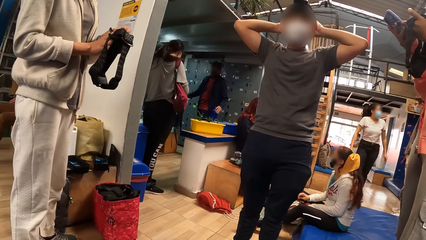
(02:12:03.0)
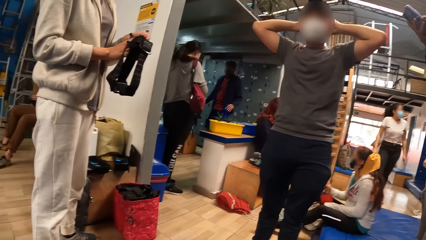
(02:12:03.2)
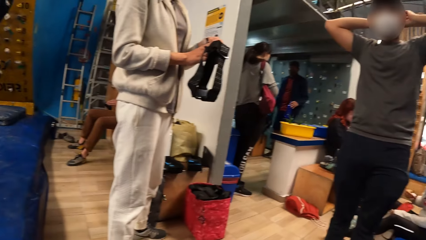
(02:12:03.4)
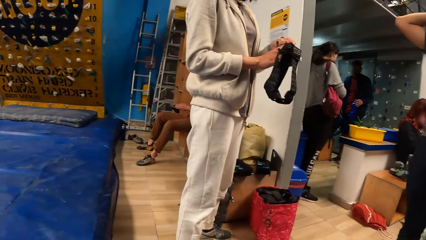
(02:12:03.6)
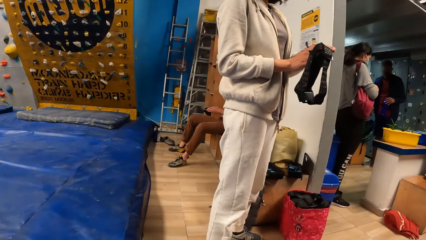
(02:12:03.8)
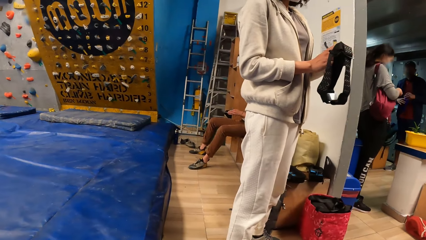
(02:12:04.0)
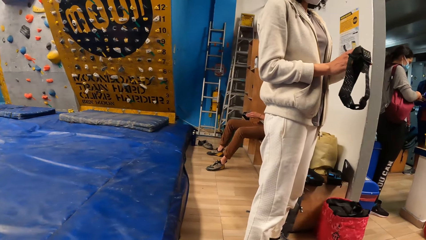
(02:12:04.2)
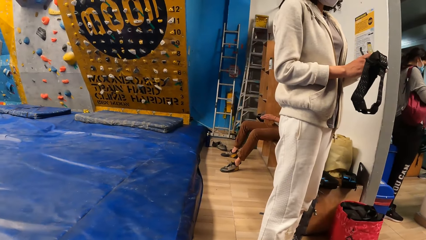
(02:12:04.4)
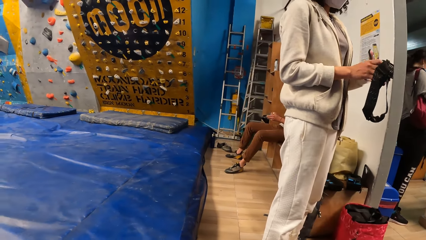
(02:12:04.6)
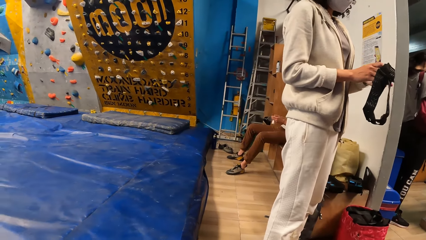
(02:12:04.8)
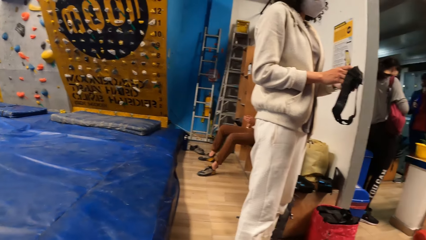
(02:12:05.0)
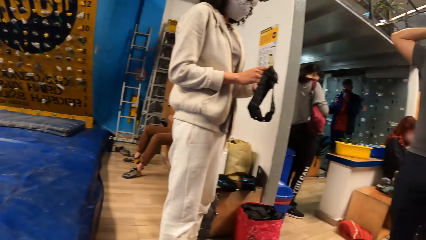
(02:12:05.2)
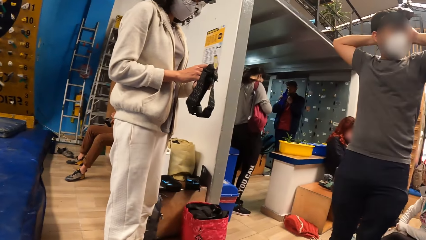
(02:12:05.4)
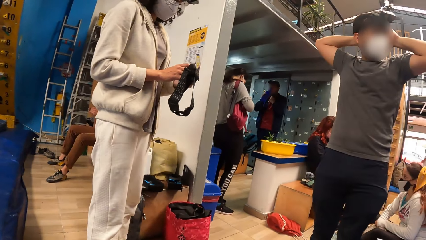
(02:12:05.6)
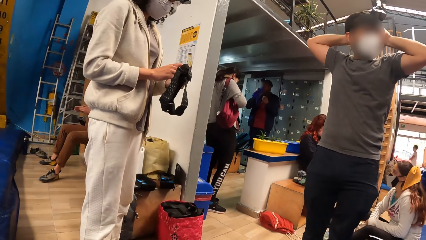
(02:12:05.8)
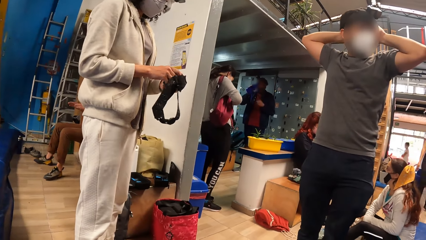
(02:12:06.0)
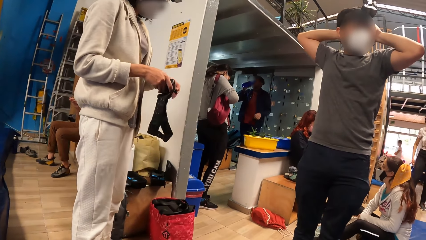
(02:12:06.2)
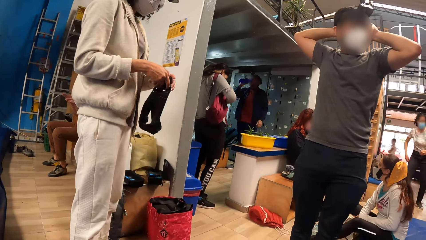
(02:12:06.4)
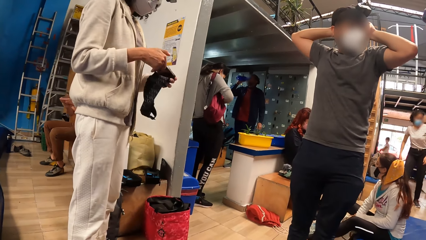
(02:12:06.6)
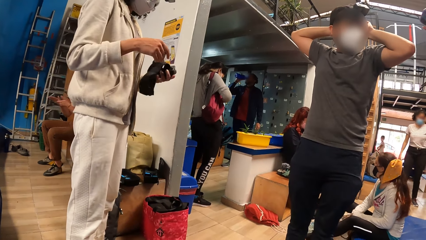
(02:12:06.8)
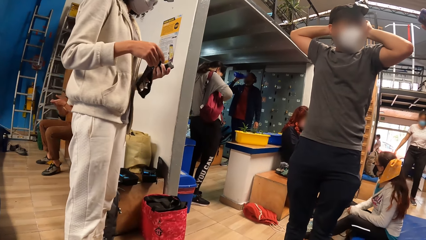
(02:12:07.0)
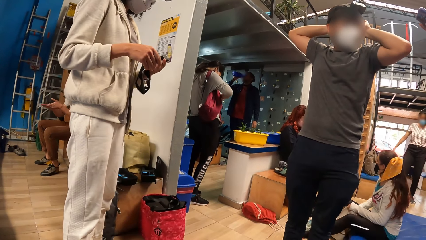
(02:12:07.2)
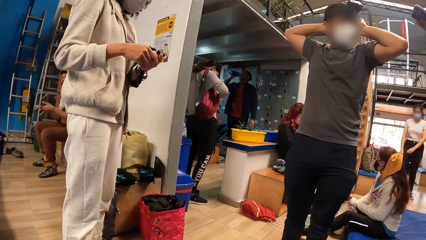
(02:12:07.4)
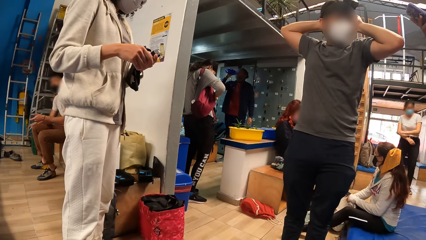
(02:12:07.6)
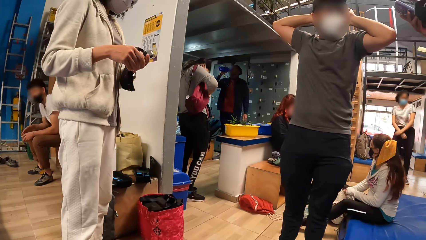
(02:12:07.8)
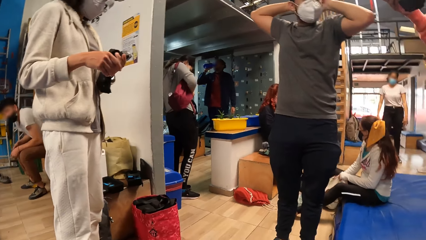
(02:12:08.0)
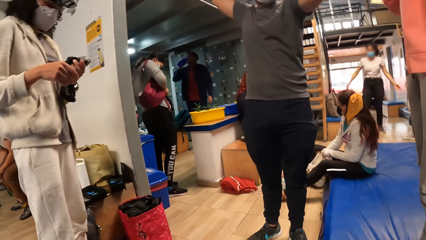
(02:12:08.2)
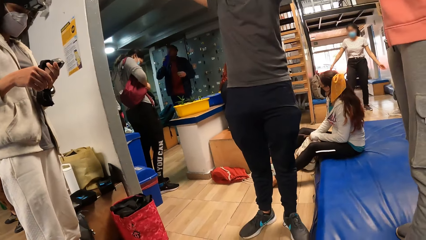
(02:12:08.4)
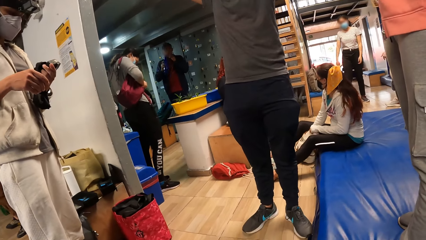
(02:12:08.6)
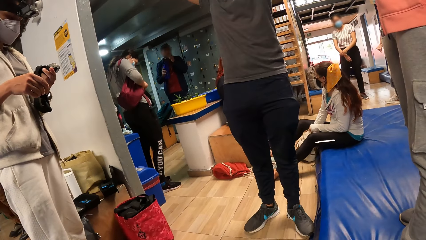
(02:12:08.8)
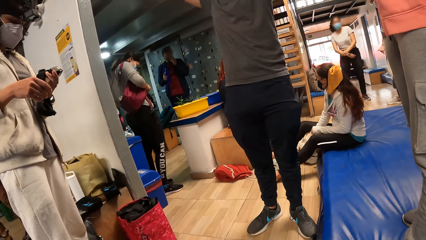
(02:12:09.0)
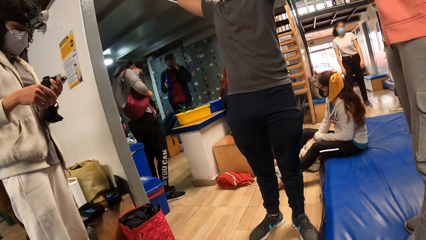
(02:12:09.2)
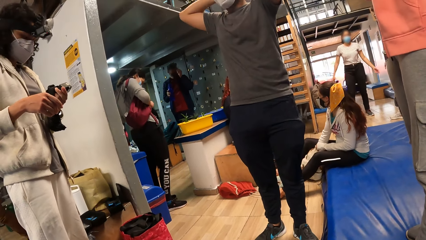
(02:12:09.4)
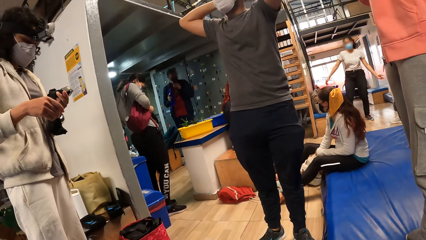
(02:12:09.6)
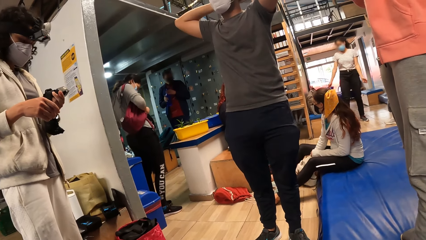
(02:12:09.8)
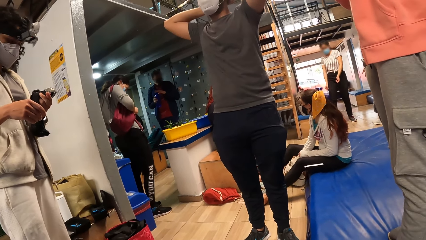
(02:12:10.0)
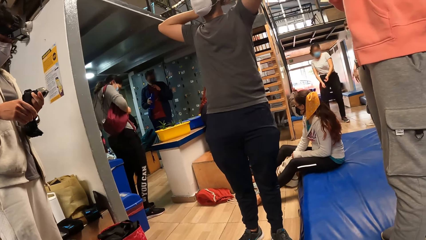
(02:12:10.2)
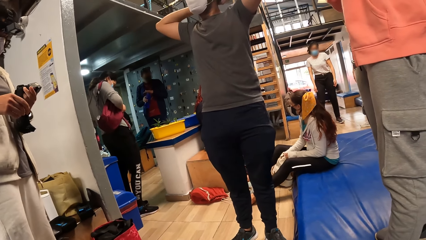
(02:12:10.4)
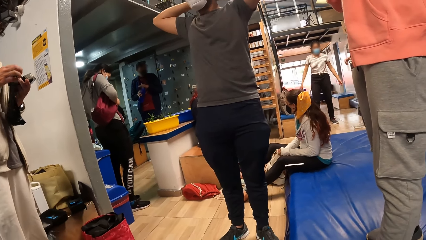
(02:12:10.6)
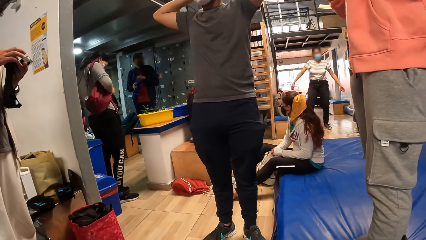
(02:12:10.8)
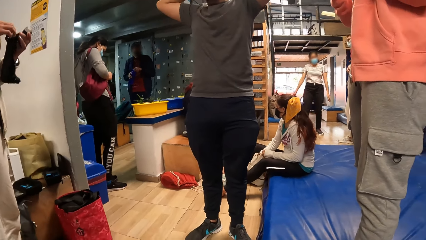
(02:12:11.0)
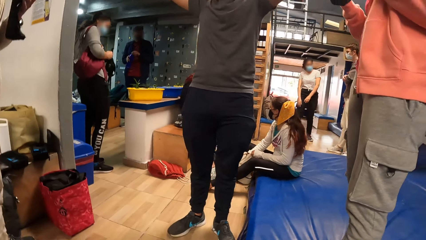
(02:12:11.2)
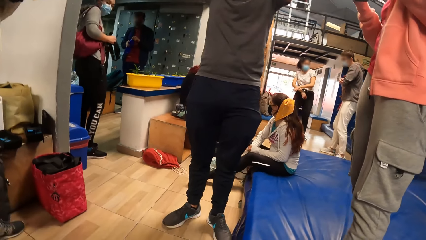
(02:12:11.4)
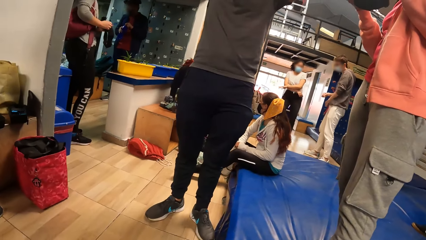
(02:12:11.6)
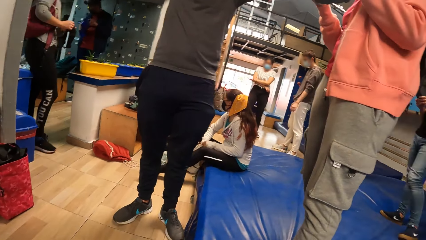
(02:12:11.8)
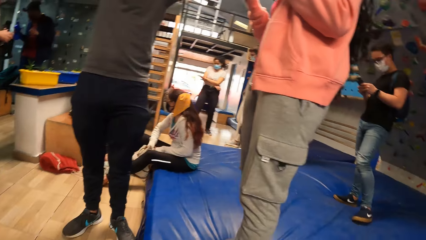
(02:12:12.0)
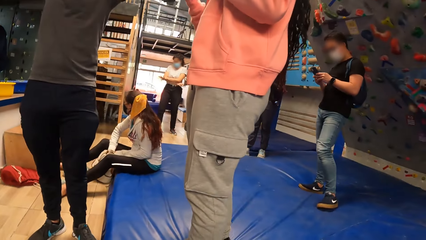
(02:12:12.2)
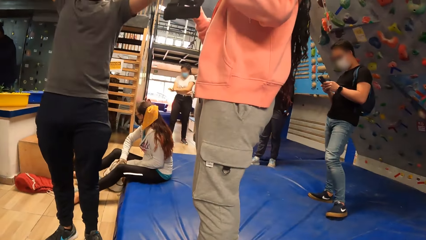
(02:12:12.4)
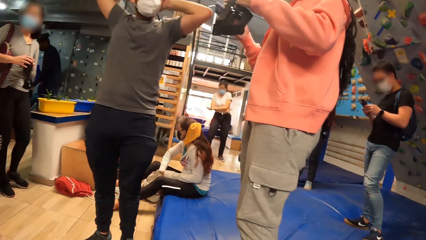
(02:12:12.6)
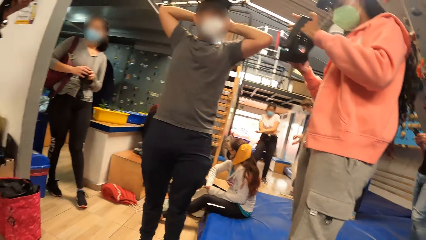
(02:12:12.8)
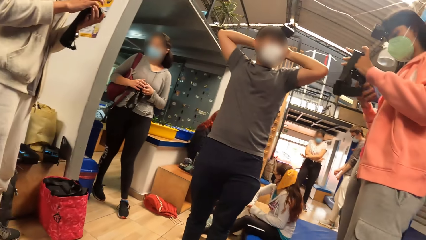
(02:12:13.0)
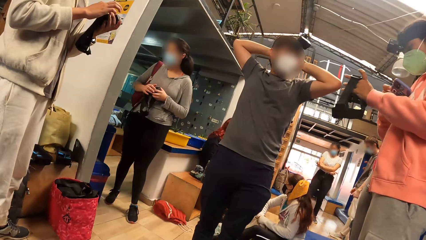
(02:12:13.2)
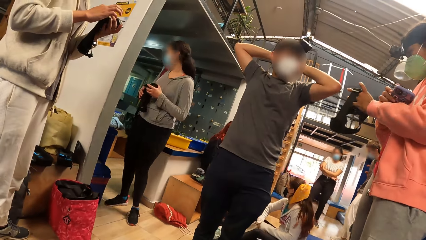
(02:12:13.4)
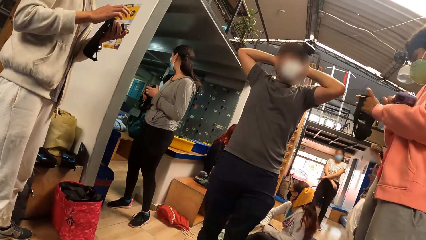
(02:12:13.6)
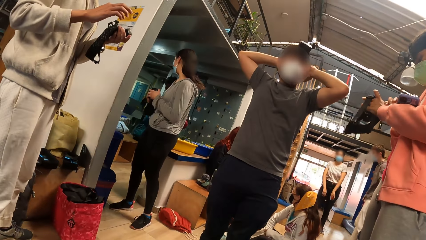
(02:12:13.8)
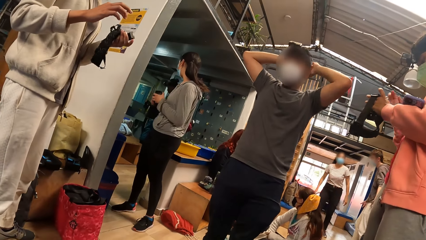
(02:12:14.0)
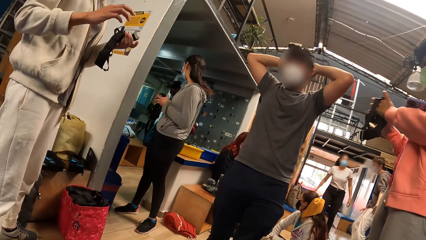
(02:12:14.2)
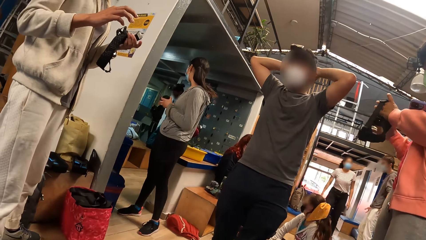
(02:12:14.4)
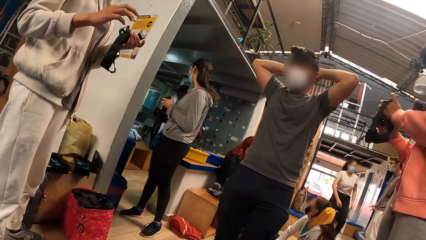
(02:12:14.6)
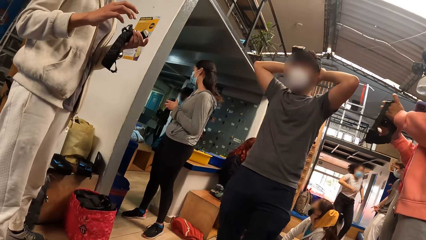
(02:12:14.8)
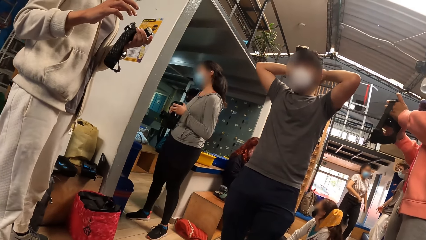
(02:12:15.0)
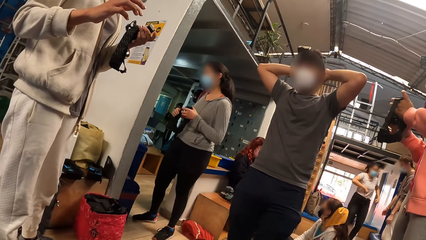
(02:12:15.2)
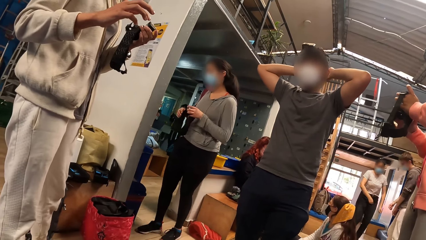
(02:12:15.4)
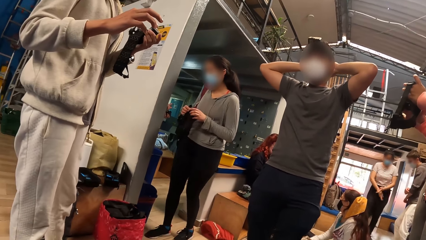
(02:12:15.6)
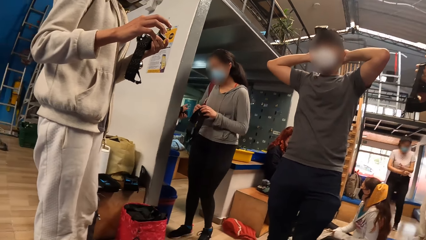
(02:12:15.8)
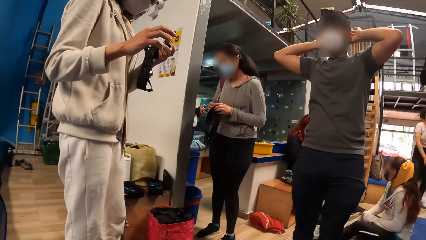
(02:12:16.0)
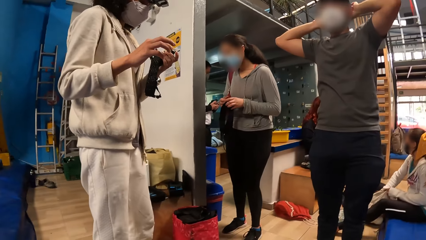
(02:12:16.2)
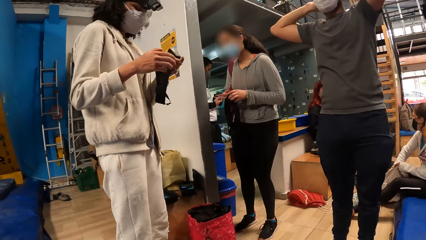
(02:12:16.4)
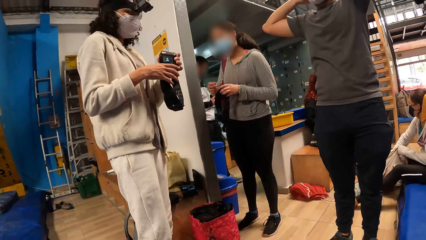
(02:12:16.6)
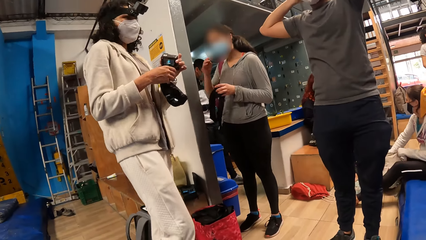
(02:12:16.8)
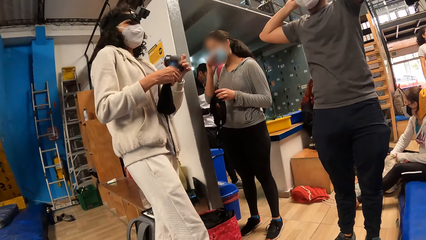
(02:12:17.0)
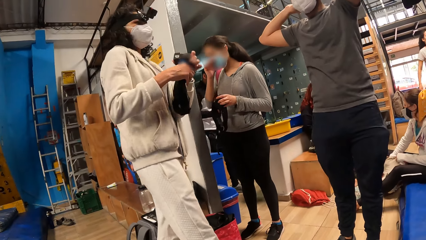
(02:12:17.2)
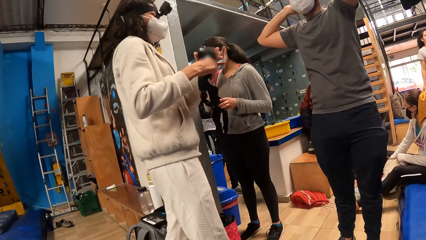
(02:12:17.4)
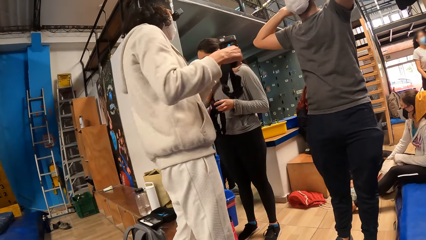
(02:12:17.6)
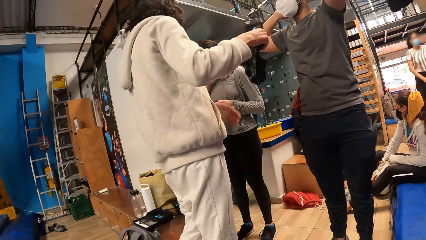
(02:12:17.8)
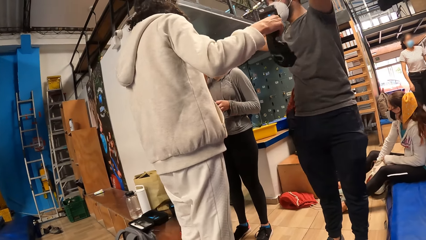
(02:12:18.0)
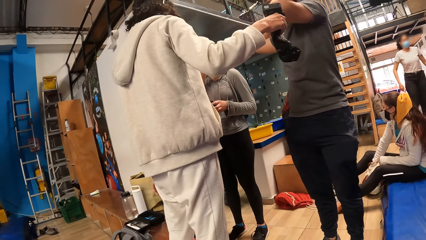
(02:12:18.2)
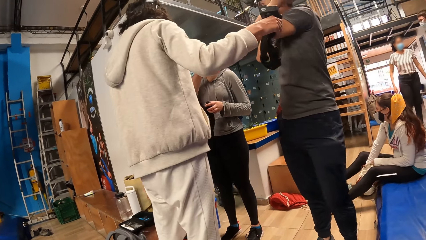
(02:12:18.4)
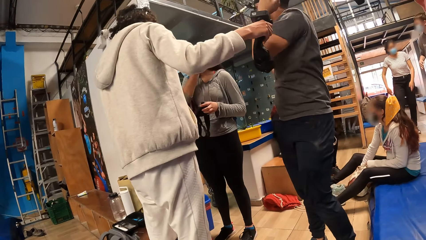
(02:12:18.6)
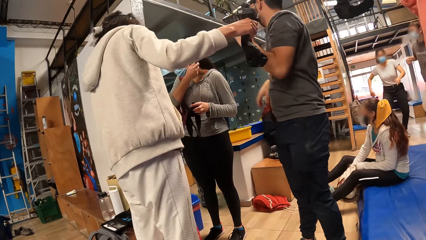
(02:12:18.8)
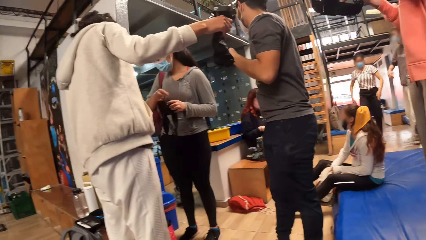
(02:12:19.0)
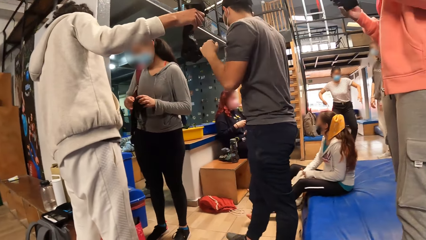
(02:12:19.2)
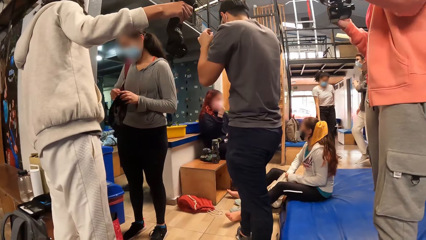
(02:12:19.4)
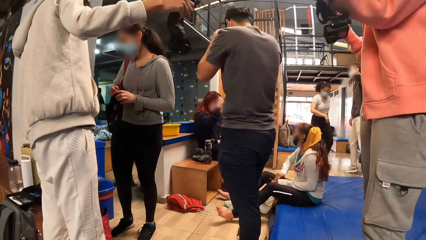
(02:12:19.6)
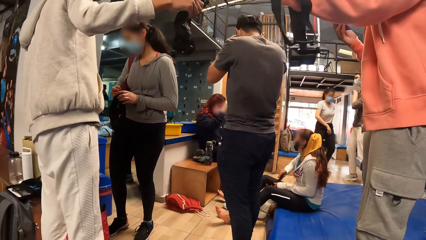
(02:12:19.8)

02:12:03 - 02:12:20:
The camera wearer turns round. A person rubs hands. A woman searches the white bag on the floor with her right hand. The person stands up. Another woman places the phone on her left hand, touches a camera of the head gear with her right hand, and holds the head gear with both hands. A third woman passes the head gear to the second woman with her right hand. Another person interacts with a third person.
